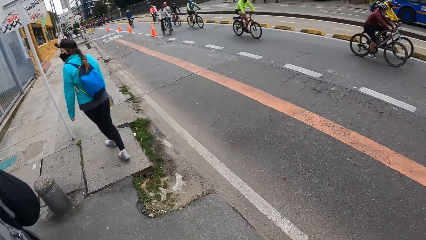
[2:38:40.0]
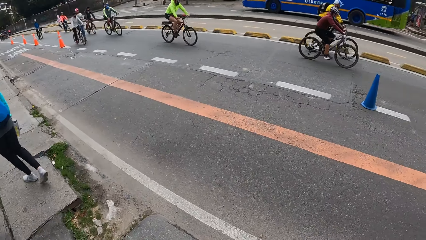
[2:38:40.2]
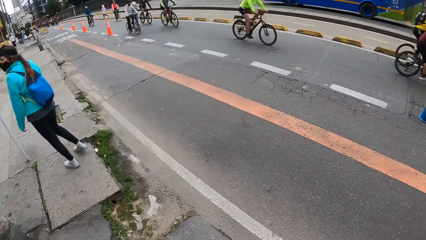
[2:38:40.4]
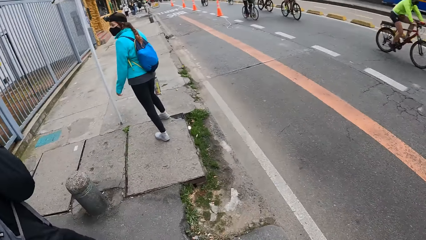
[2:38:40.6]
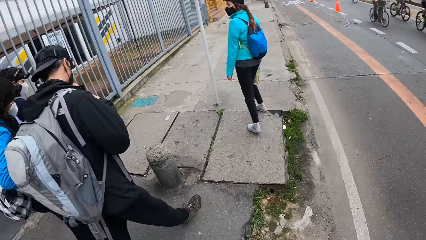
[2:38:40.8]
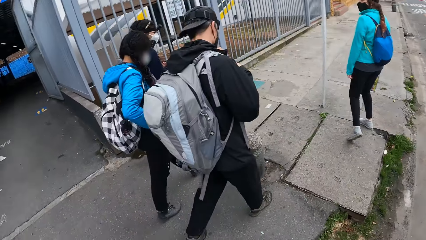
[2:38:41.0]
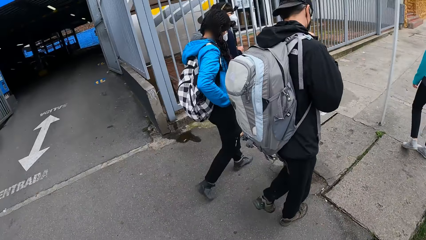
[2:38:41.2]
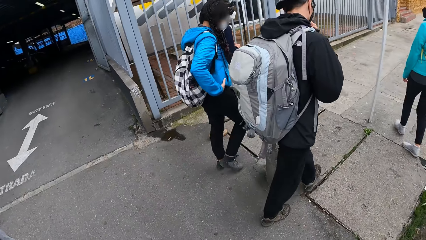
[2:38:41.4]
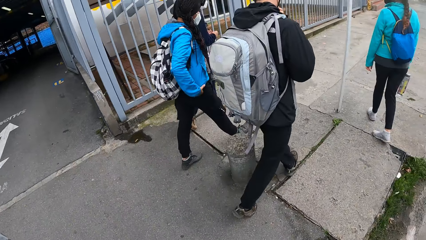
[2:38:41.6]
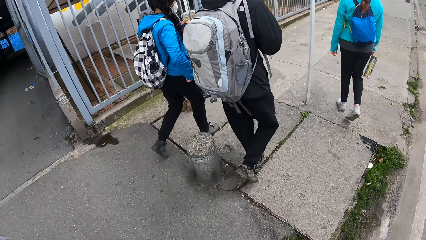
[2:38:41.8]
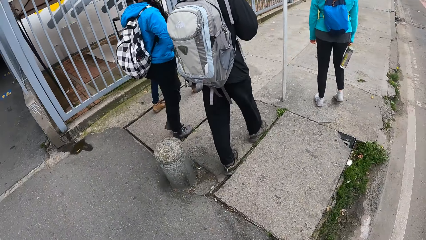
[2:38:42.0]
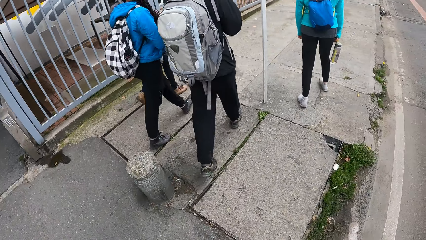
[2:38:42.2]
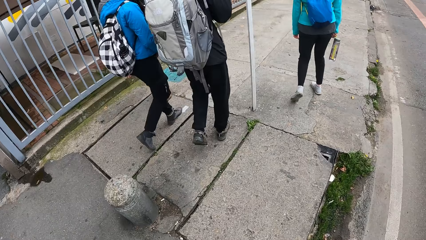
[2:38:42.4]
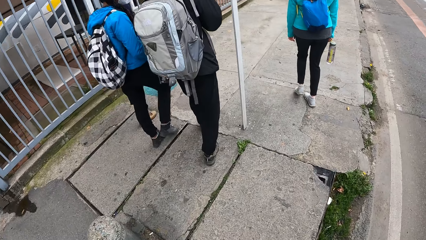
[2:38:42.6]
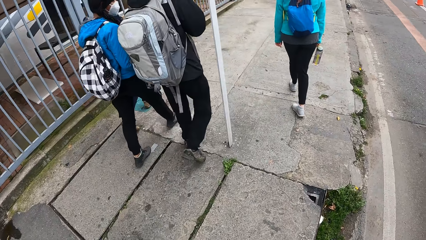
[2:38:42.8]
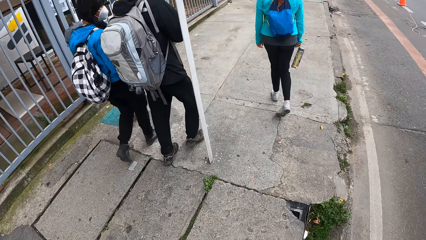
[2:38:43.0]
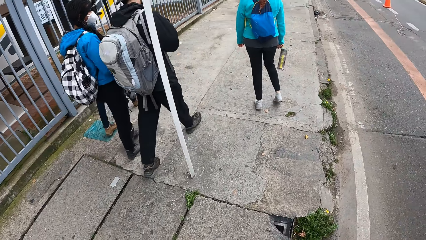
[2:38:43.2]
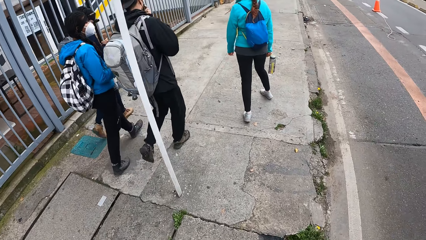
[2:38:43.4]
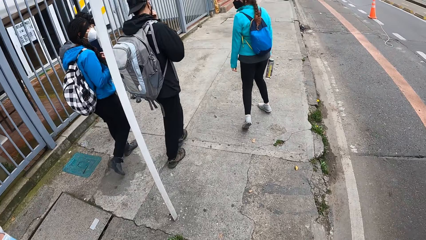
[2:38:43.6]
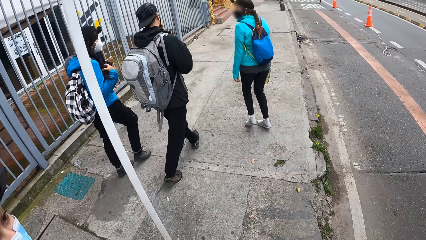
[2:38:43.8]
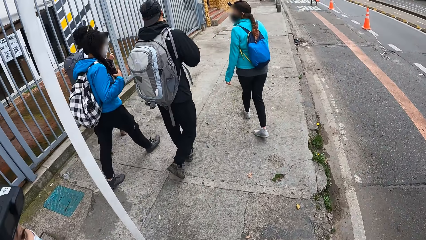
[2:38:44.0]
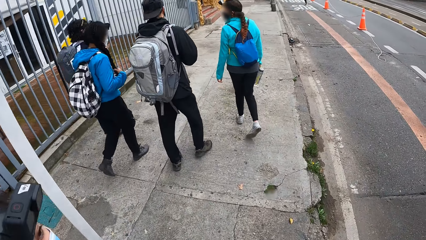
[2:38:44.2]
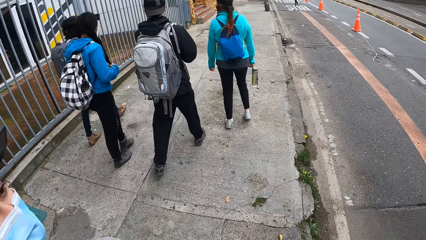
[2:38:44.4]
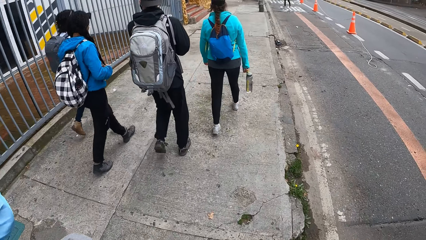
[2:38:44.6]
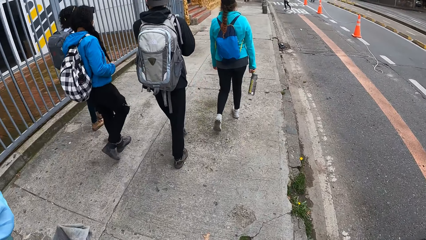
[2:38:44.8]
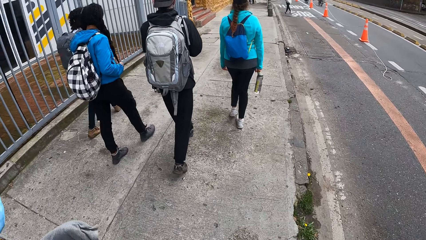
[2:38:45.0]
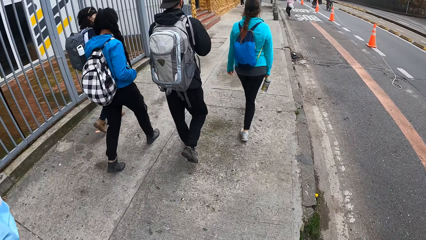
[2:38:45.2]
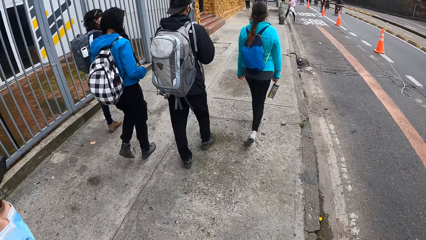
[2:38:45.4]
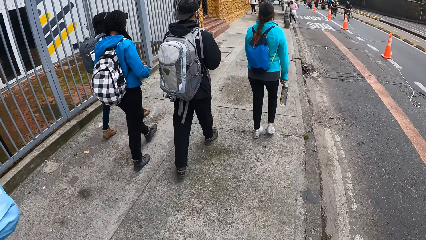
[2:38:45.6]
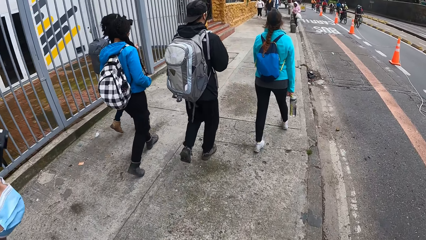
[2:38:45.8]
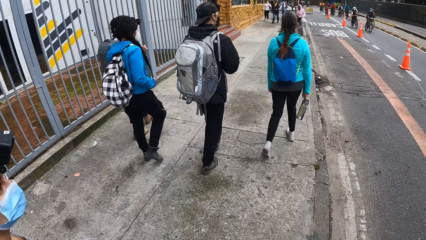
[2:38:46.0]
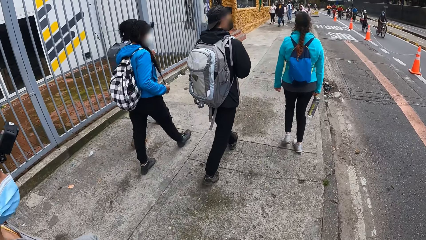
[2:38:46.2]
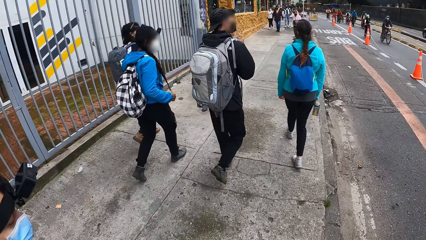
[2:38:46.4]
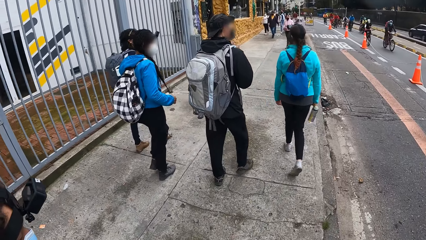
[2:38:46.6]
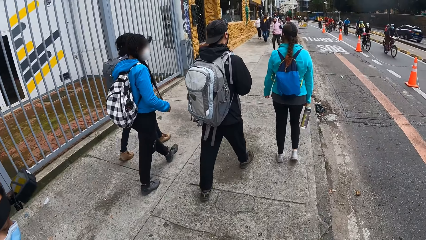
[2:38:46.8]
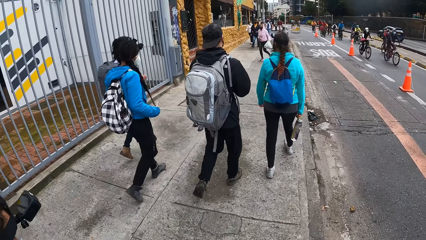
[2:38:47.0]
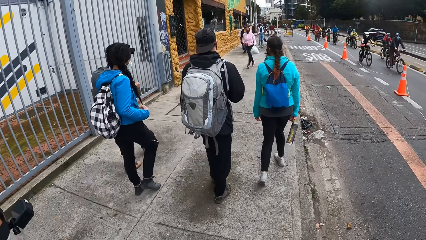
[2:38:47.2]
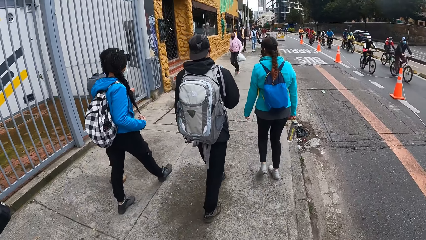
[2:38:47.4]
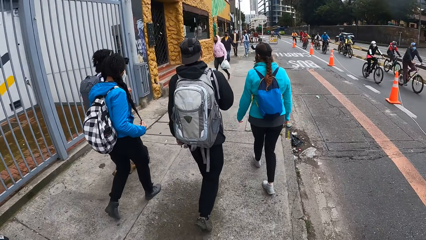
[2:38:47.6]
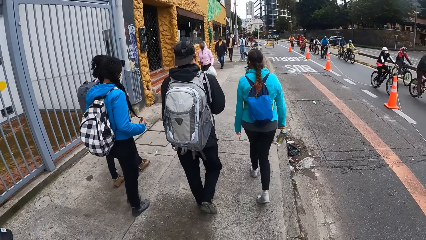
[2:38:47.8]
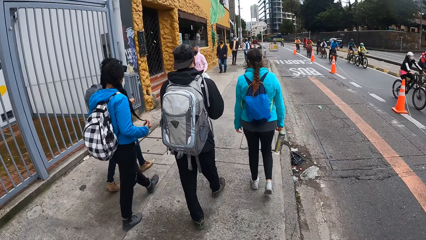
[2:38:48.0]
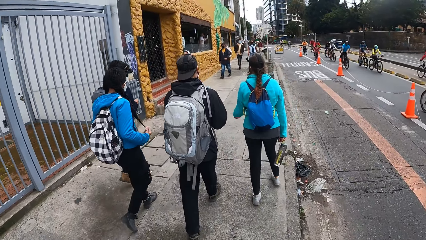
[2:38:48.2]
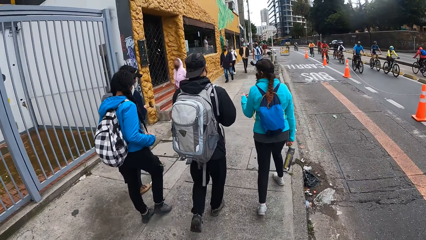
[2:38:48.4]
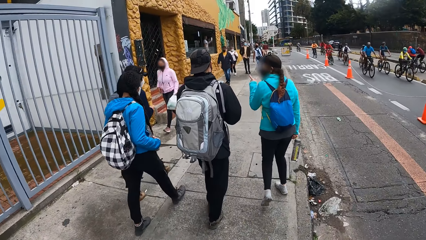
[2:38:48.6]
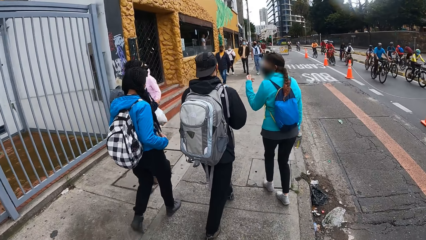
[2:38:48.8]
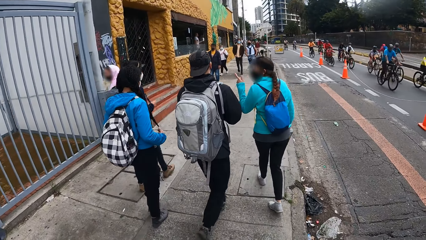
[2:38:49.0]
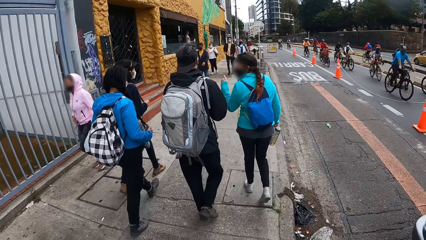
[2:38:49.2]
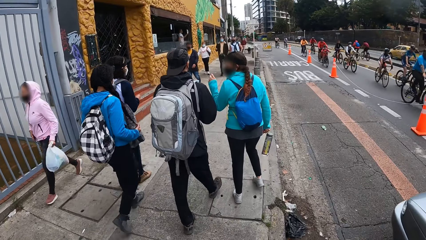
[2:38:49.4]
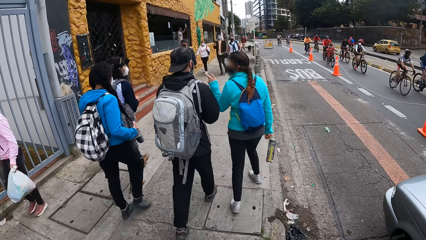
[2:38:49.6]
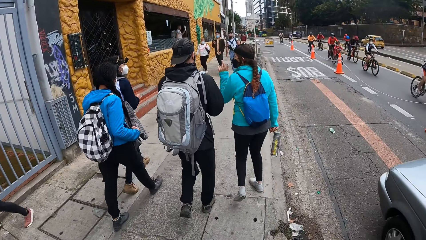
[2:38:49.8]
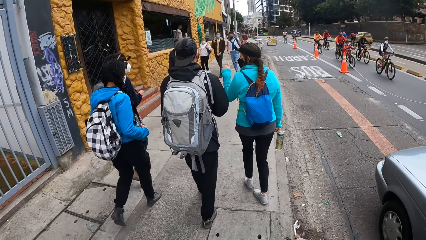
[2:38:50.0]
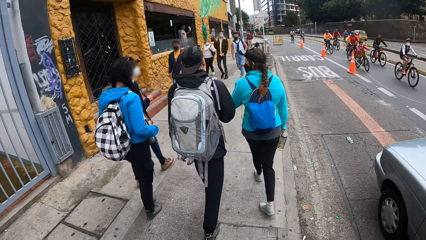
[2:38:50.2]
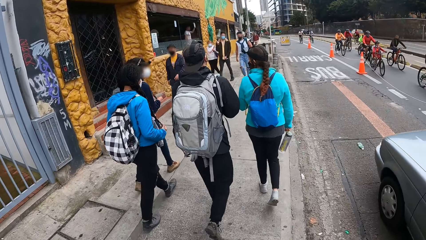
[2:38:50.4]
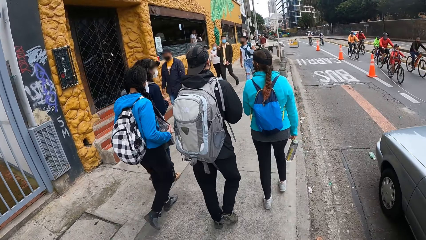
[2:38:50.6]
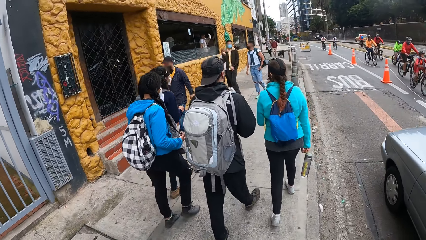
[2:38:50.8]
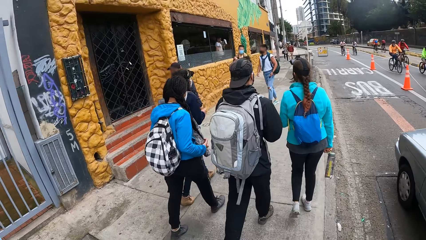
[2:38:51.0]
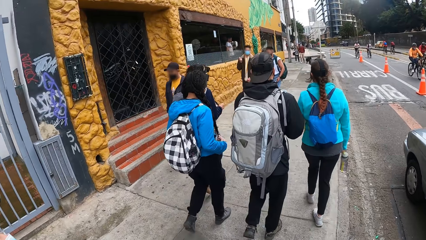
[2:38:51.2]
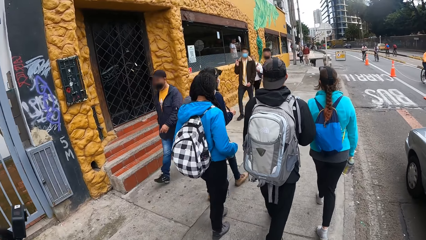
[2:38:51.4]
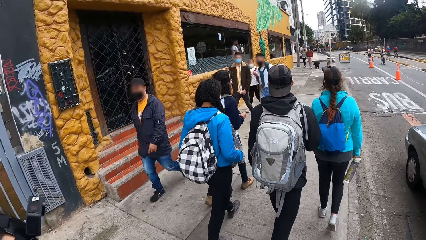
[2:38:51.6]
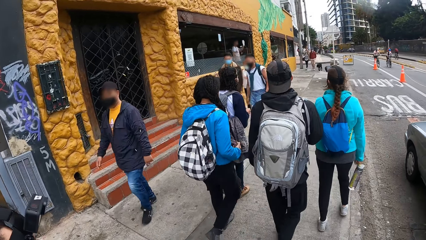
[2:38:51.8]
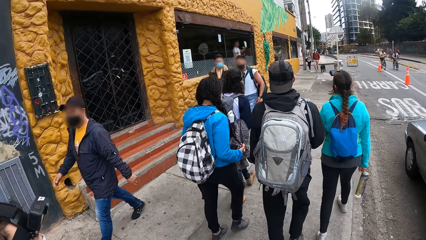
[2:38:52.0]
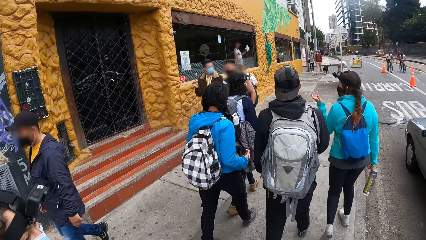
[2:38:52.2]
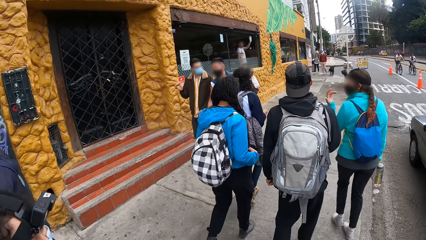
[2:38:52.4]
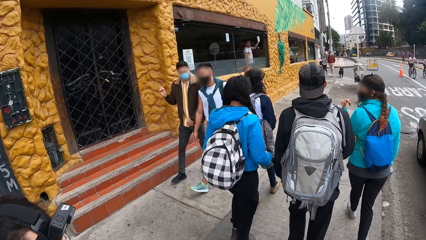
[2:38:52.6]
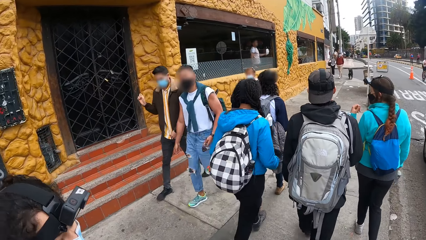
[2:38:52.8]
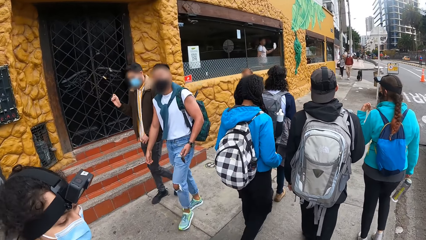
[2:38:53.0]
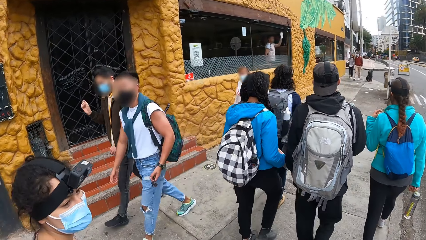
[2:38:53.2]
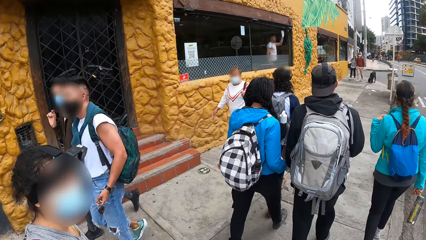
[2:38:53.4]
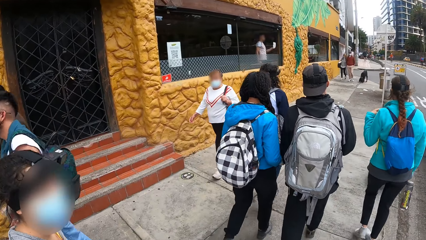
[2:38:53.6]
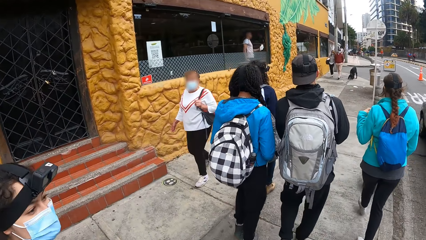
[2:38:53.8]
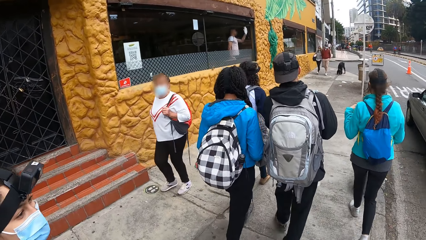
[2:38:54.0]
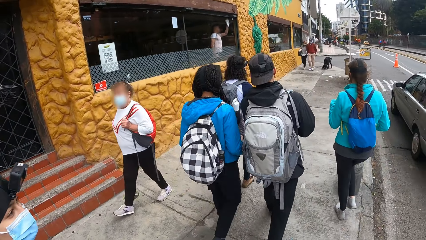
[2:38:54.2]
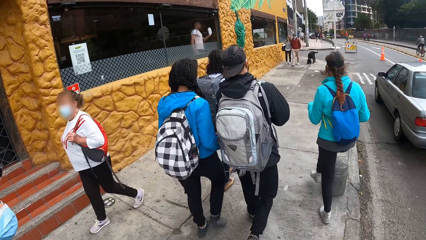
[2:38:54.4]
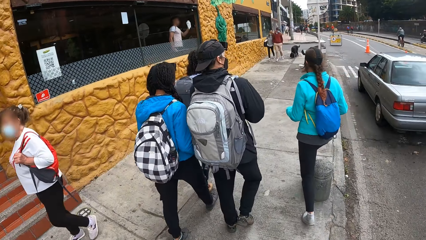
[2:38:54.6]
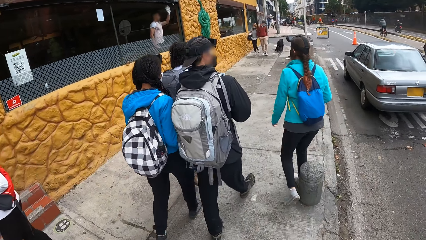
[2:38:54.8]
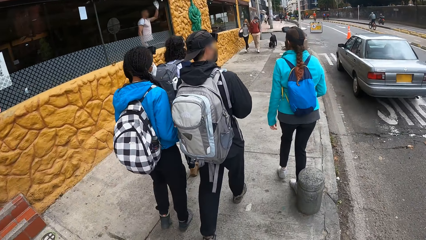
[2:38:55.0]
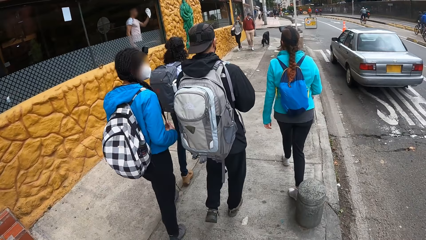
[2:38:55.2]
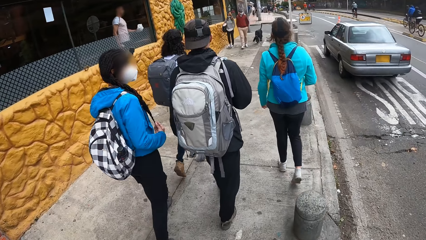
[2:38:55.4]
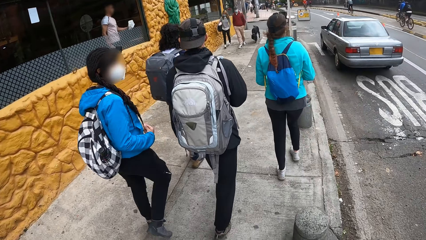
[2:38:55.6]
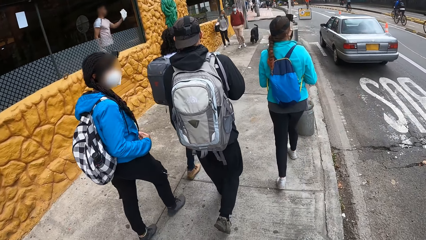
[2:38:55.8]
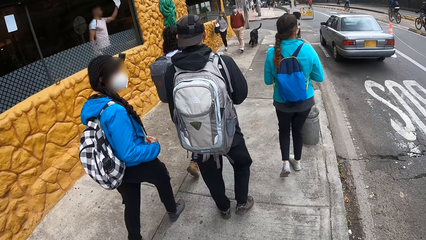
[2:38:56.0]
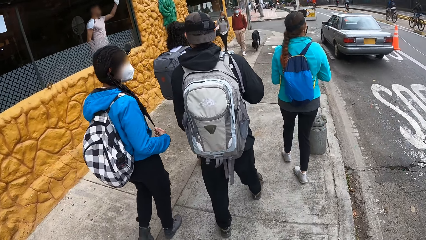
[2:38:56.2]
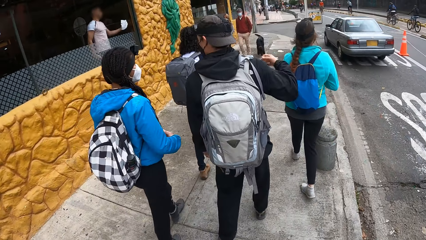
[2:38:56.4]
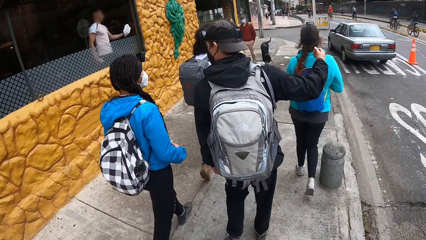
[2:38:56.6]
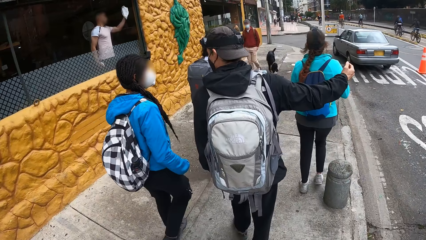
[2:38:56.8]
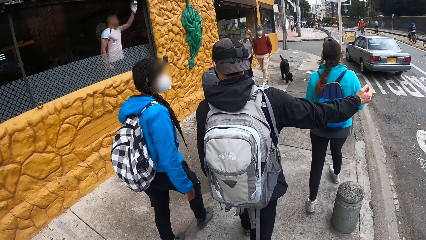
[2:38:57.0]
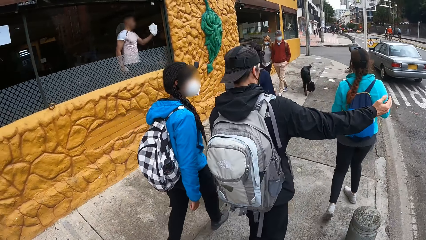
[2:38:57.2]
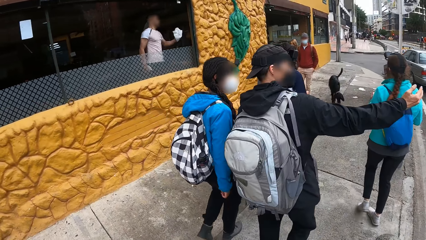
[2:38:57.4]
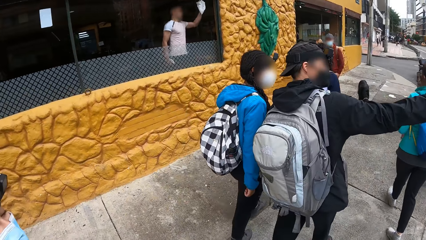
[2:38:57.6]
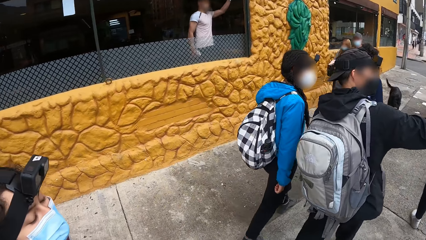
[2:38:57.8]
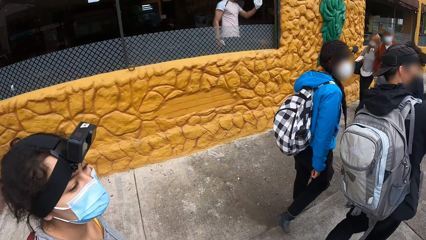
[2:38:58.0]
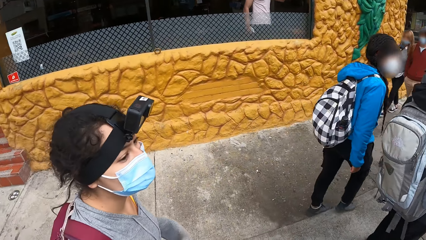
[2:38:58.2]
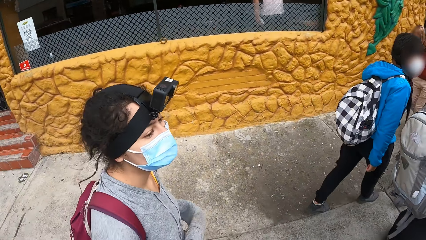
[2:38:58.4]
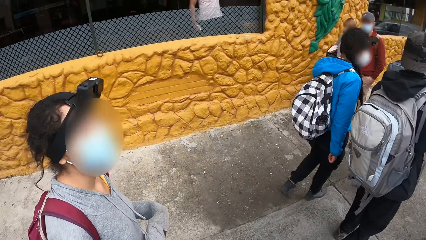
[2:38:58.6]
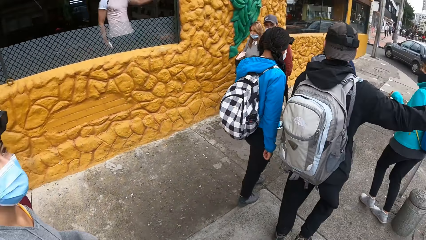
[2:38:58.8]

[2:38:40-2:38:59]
A man walks down the pavement with a woman and another woman. A lady adjusts her jacket. The camera wearer walks down the pavement. A third woman walks down the pavement. The camera wearer interacts with the third woman. A fourth woman interacts with the first woman, the second woman and the man. An ash car drives past the camera wearer. The second woman interacts with the man. Another man points at the road. A dog walks down the pavement.
